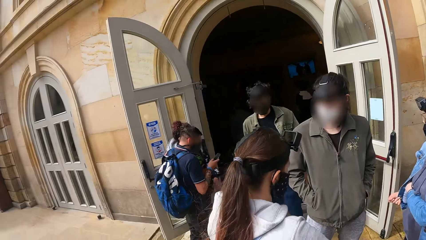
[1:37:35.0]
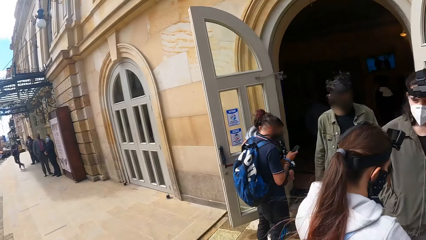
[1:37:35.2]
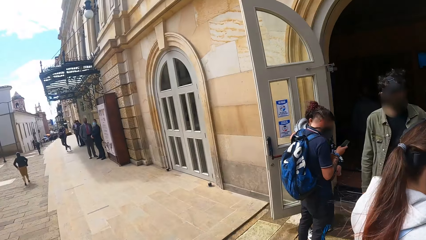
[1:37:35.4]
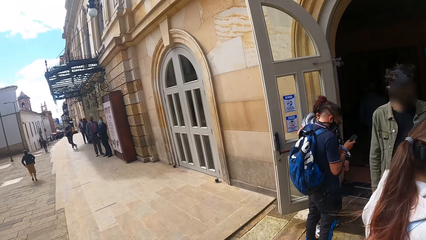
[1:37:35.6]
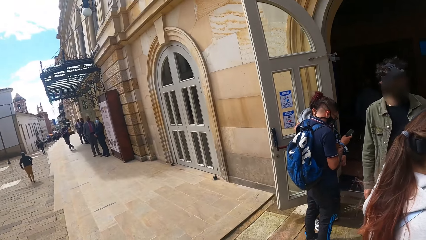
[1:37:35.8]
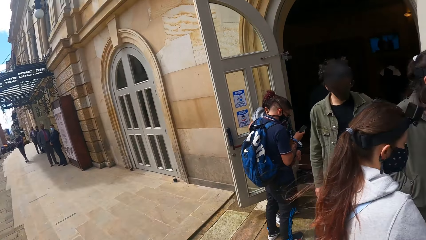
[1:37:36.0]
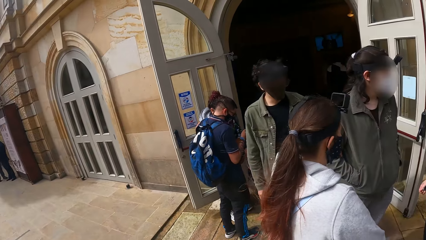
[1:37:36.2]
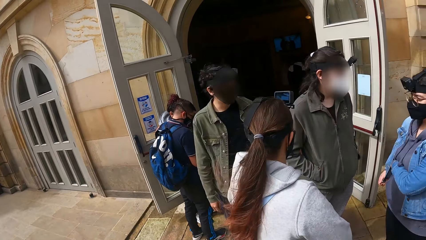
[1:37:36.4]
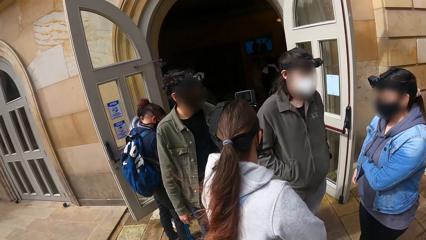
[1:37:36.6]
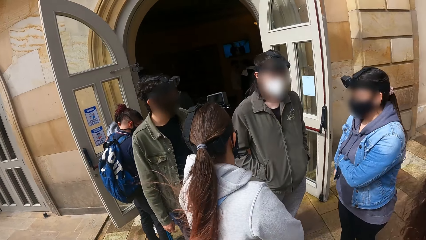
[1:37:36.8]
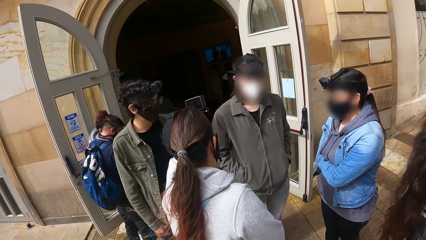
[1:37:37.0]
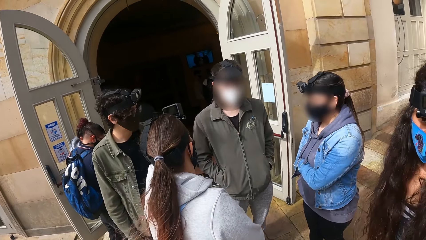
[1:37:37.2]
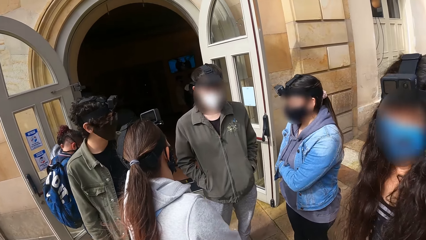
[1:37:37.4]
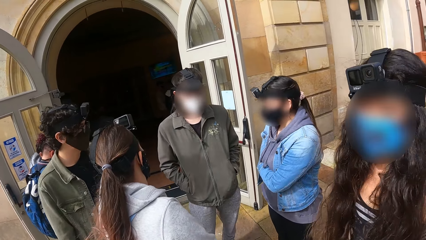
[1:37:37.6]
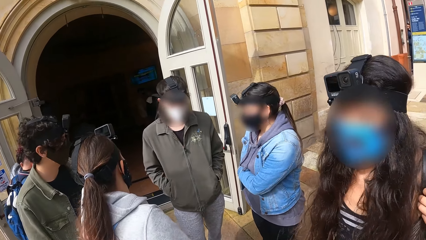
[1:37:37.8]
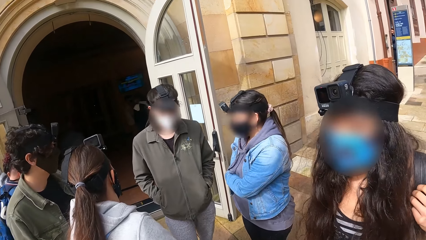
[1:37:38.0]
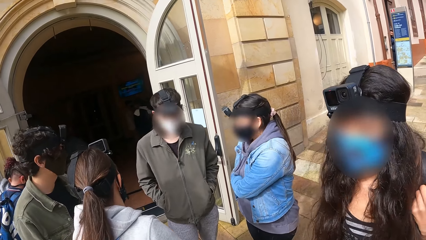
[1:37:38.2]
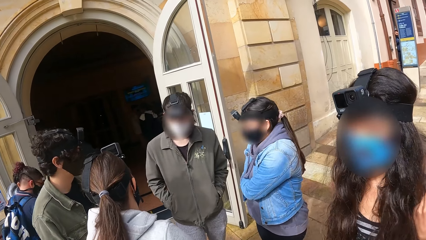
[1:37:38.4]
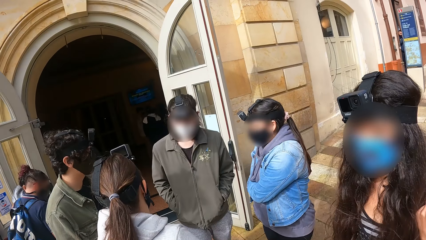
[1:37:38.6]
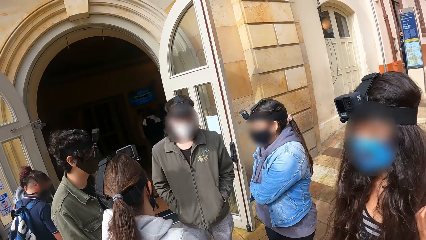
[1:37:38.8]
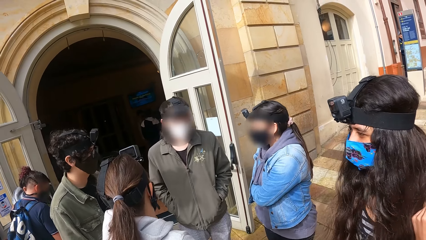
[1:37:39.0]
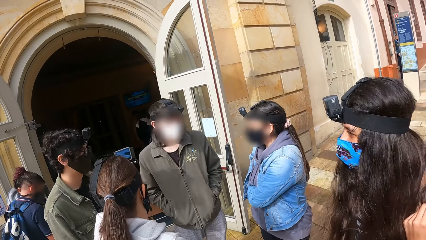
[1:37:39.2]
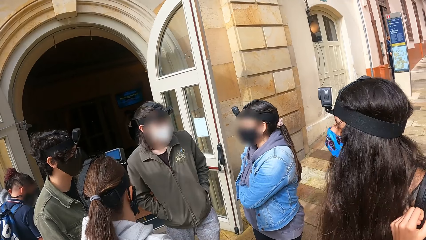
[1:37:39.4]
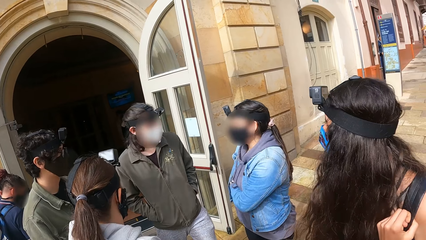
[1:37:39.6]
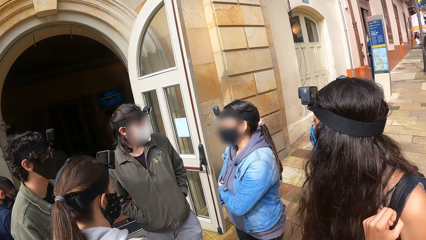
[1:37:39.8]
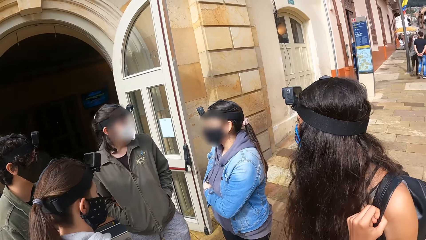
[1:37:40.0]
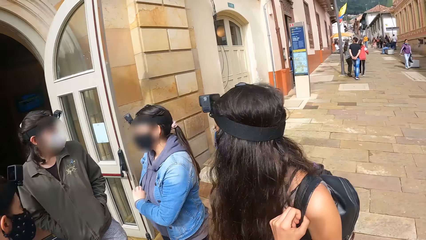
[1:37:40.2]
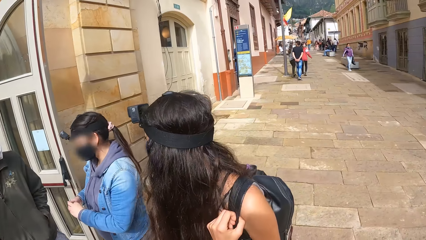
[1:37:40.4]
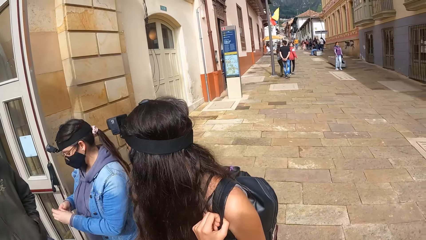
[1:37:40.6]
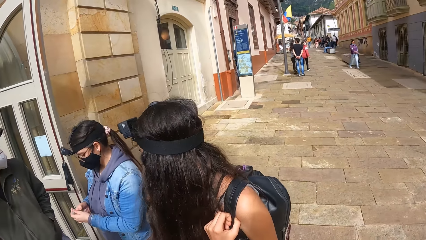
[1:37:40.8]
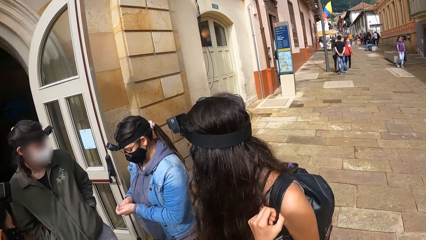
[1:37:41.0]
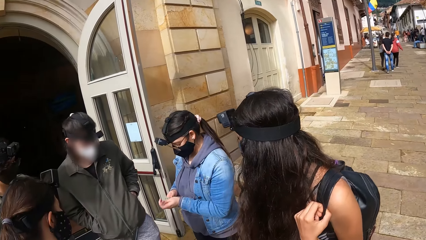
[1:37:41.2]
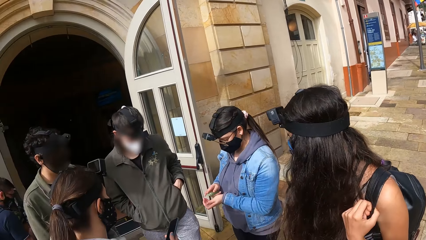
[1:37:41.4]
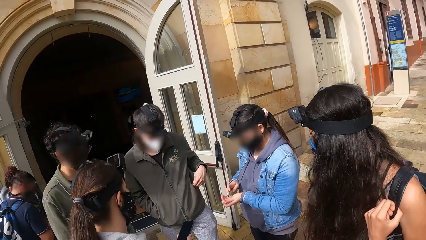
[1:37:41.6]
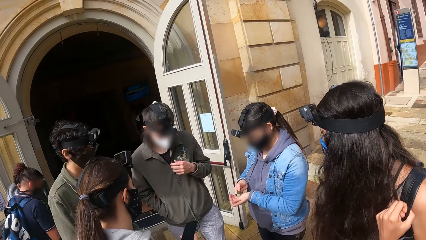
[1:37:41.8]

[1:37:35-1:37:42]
The camera wearer looks around.

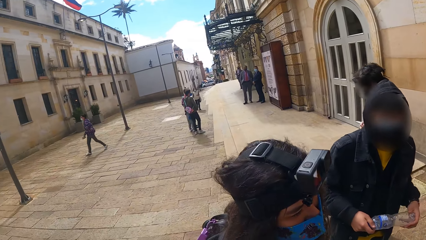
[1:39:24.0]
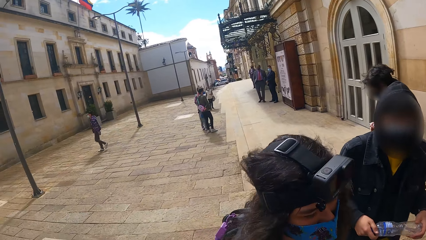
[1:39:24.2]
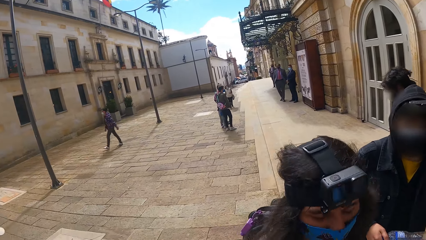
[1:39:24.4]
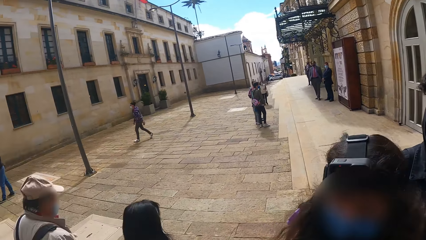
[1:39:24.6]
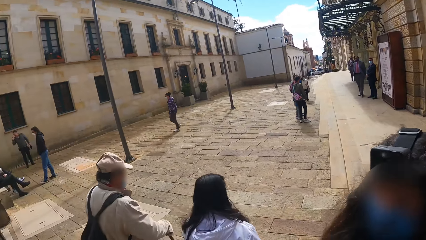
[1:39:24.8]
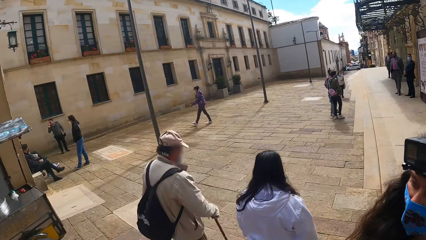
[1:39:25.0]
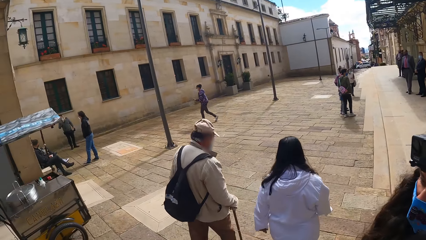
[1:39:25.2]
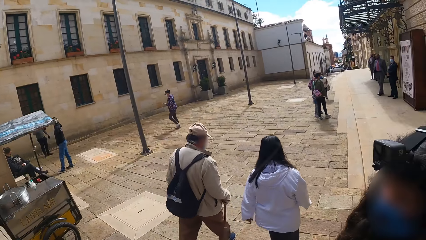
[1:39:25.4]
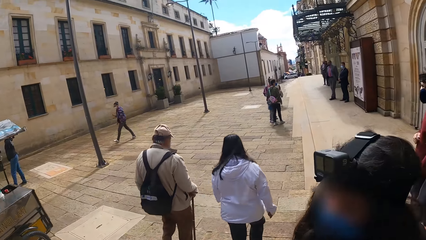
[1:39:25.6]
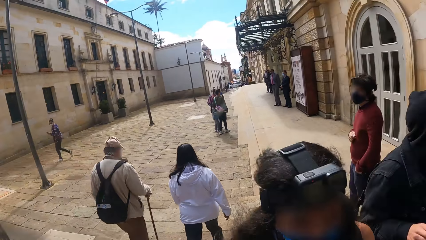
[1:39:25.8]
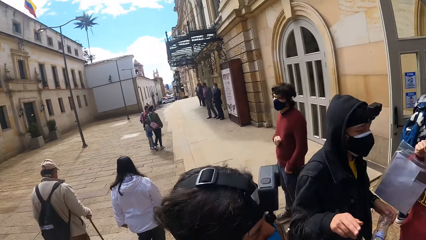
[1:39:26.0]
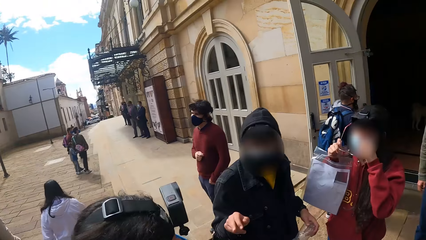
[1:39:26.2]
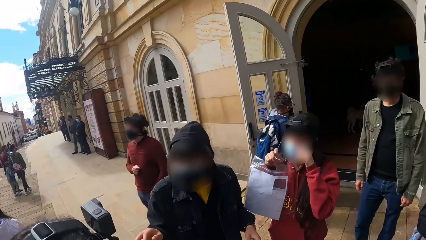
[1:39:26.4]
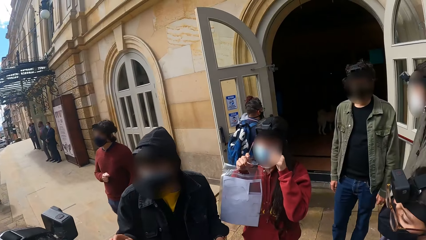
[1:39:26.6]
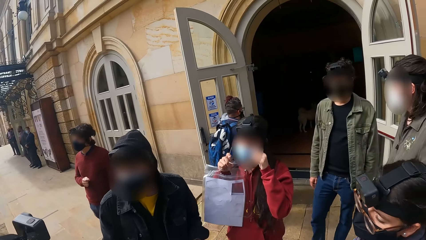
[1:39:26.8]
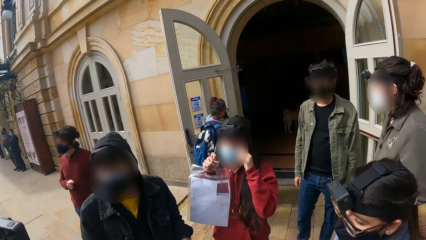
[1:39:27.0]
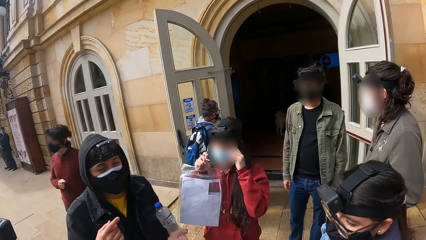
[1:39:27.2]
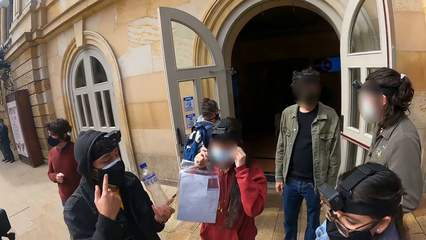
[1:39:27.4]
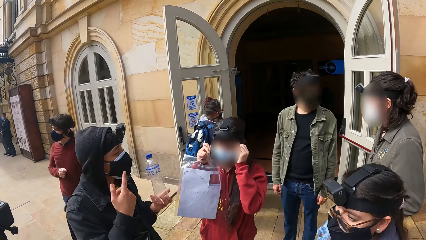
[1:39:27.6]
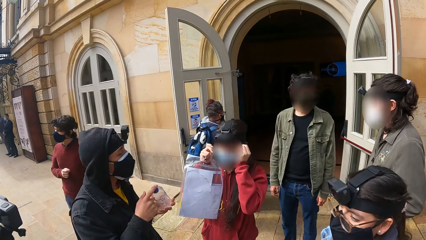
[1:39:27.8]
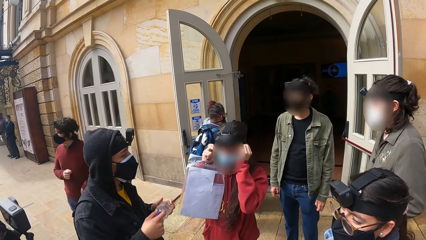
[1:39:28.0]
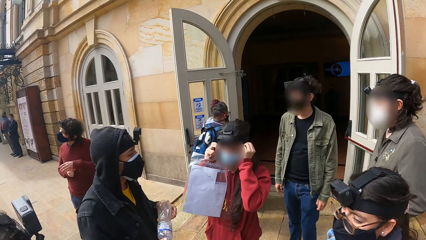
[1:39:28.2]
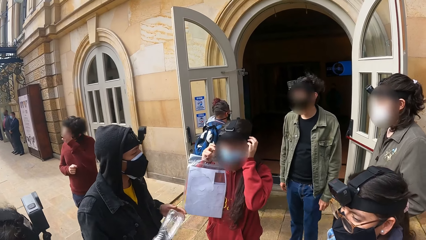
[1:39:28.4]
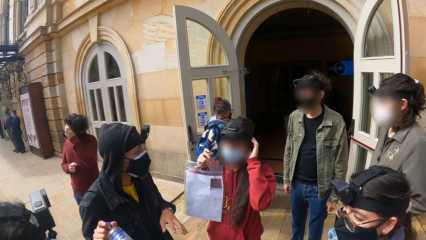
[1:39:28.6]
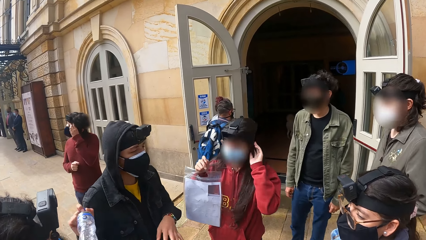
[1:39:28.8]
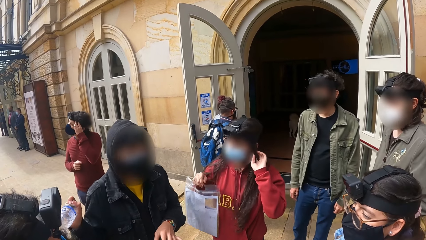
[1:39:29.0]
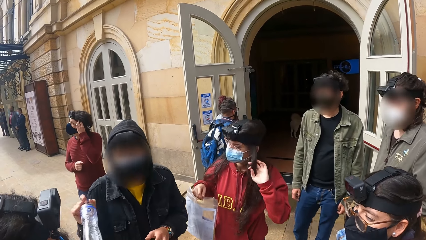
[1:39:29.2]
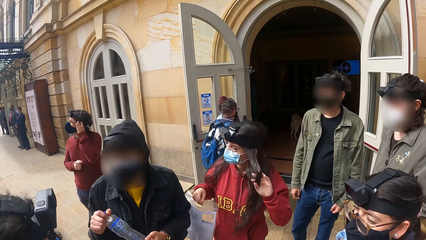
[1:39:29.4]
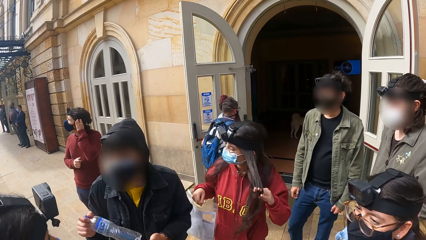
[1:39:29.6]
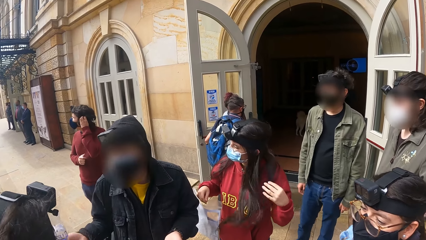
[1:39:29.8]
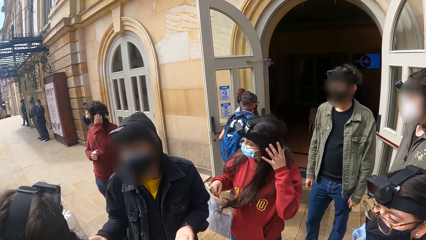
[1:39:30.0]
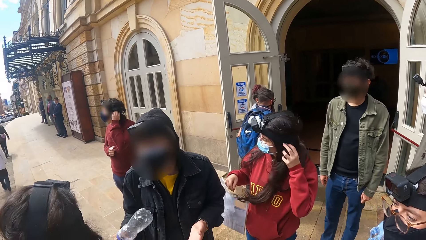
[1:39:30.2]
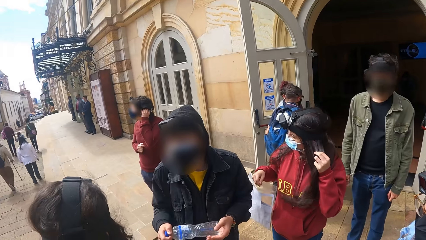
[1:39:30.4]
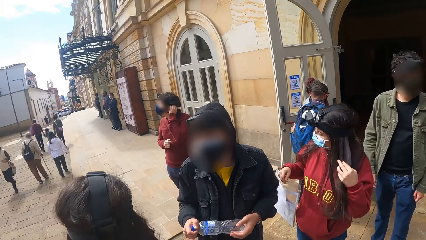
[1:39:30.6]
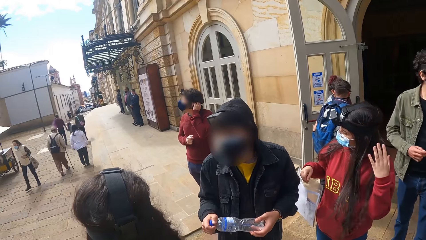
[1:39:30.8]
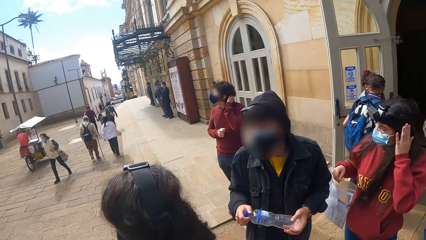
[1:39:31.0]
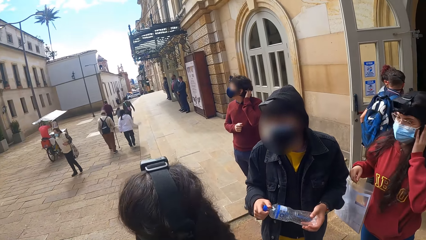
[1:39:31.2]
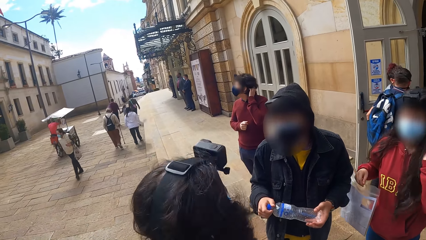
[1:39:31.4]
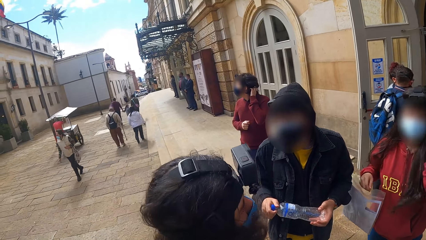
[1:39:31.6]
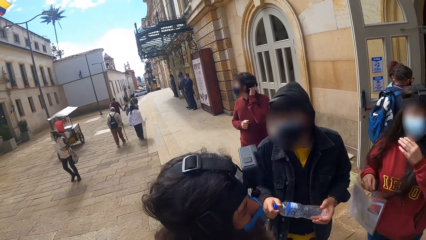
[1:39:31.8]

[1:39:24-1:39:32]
The camera wearer looks round.
